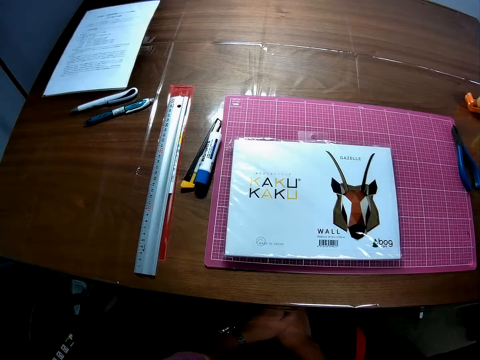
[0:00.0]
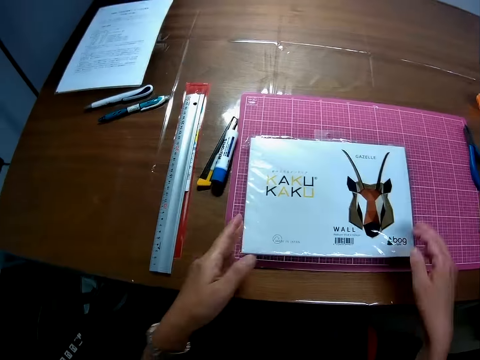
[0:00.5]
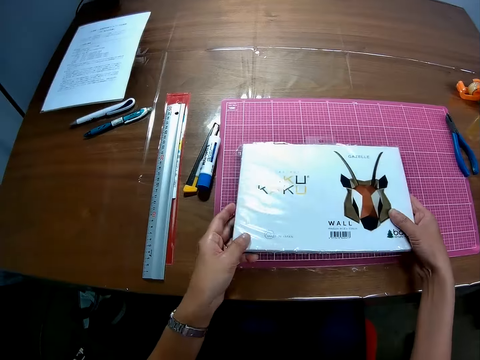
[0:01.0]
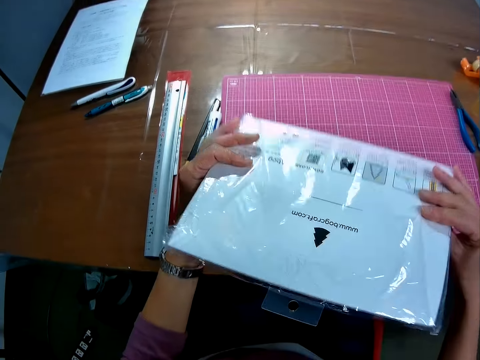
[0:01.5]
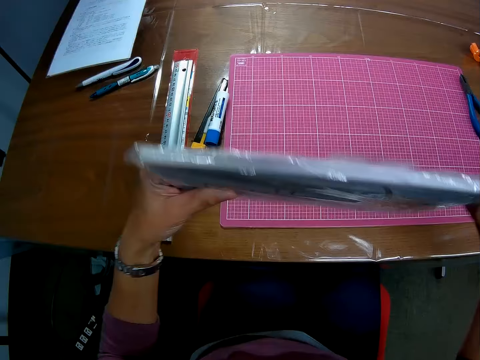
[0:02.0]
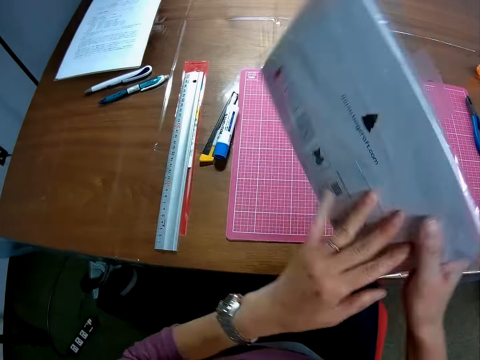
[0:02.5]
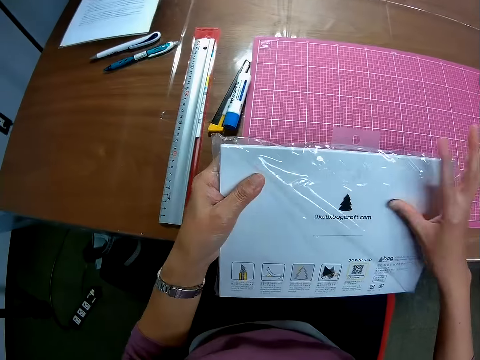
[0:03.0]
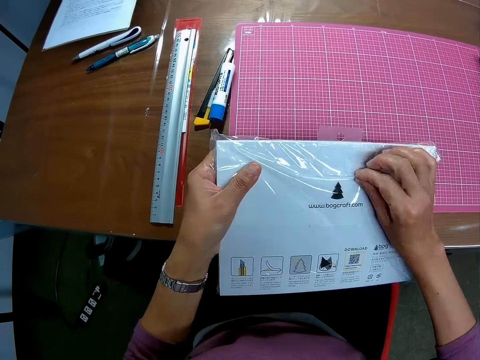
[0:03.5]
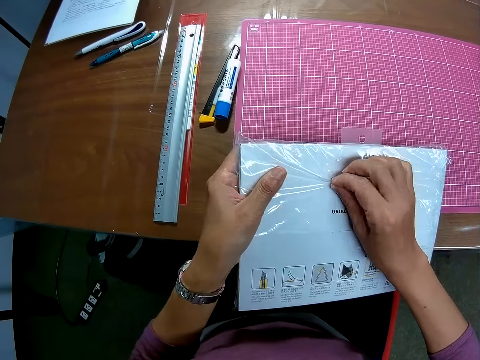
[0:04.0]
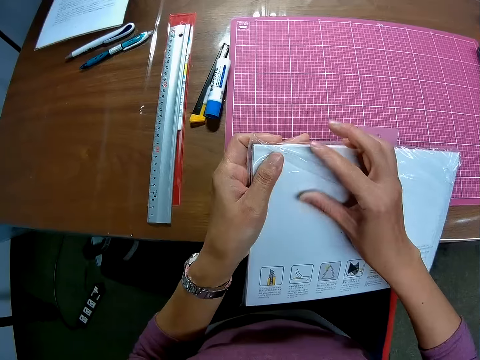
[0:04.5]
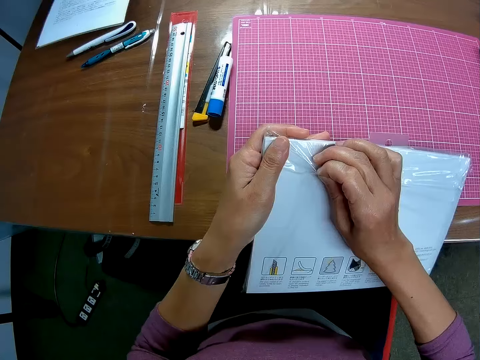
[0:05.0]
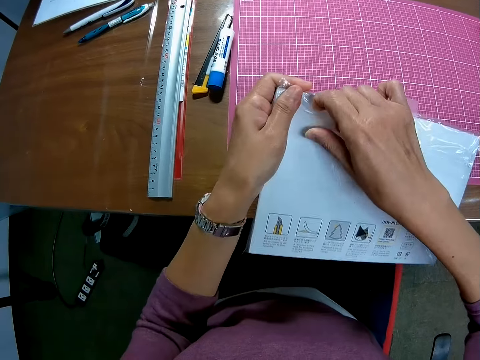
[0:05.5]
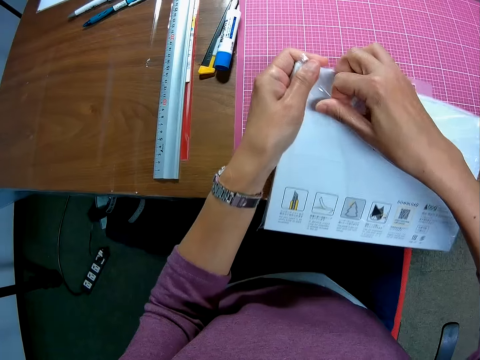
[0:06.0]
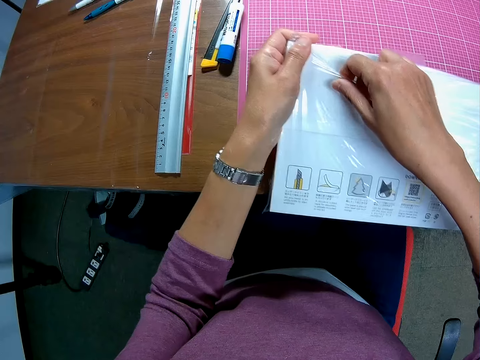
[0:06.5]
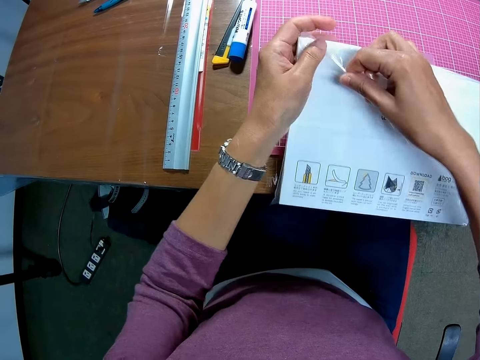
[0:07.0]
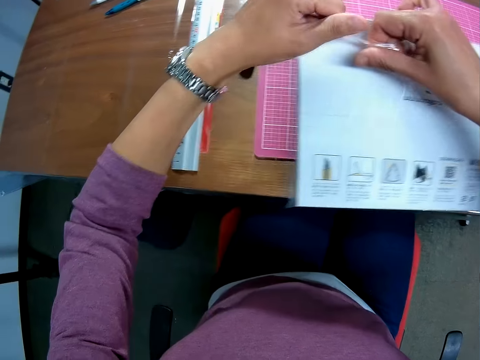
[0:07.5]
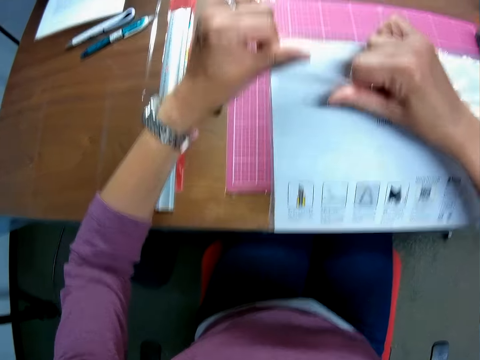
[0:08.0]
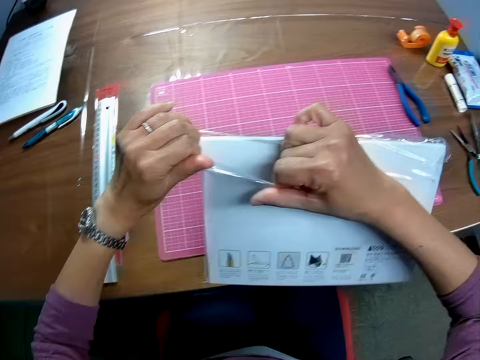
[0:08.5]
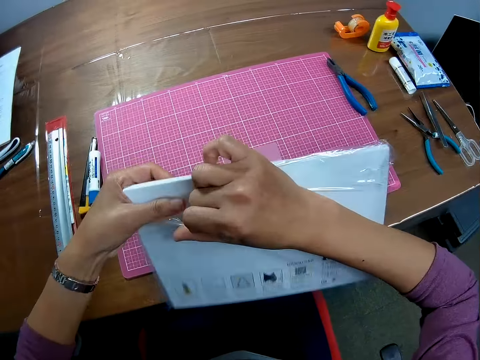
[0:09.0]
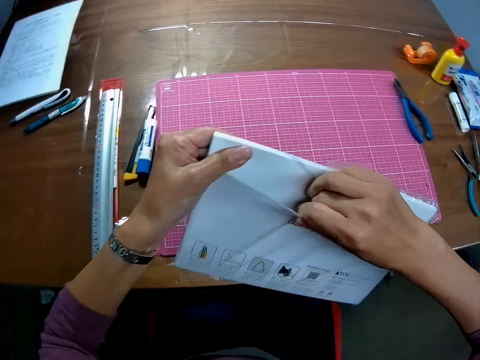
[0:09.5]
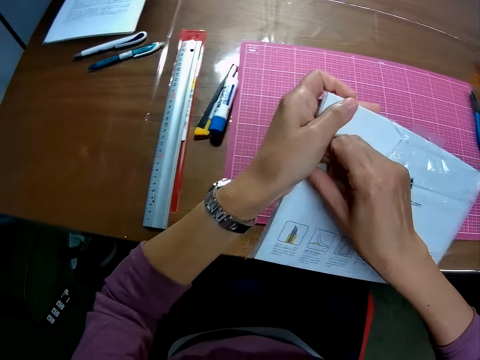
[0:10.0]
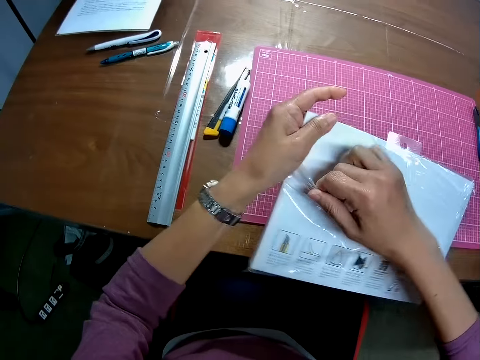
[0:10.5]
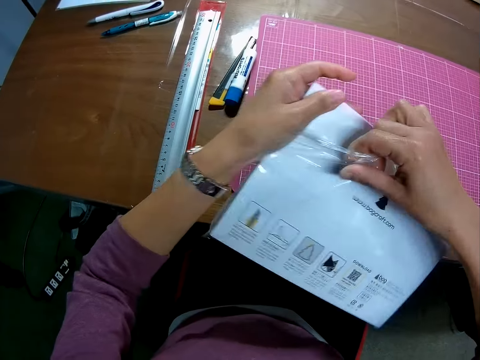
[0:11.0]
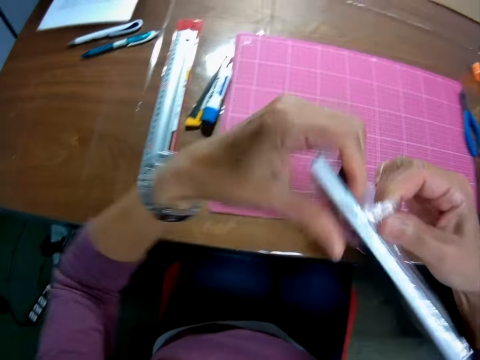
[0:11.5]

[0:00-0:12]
The camera wearer picks a package or packaging box from a cutting mat on a table. They unwrap the packaging box. They tear a polythene around the package.

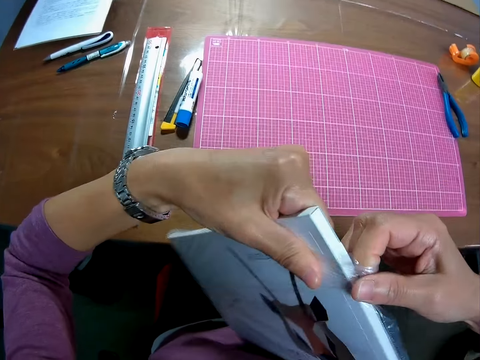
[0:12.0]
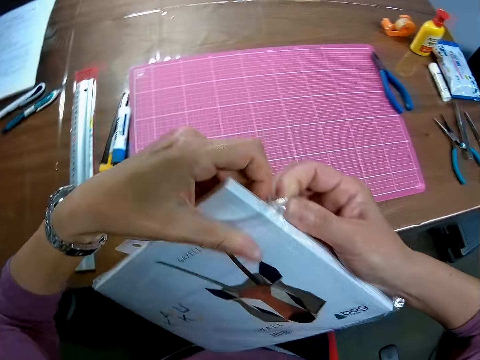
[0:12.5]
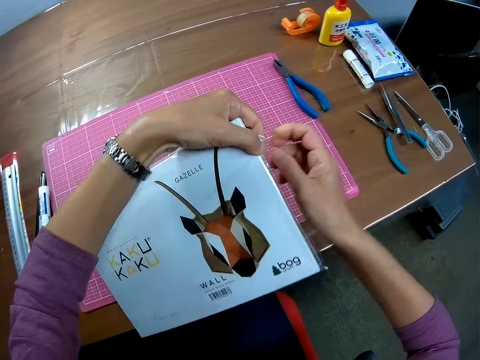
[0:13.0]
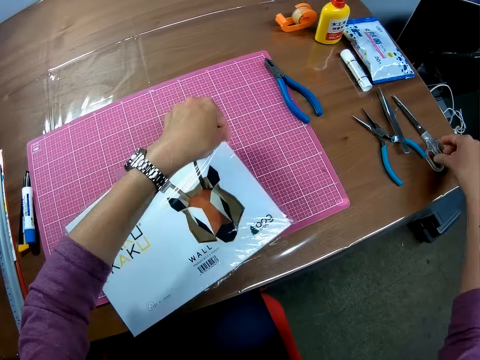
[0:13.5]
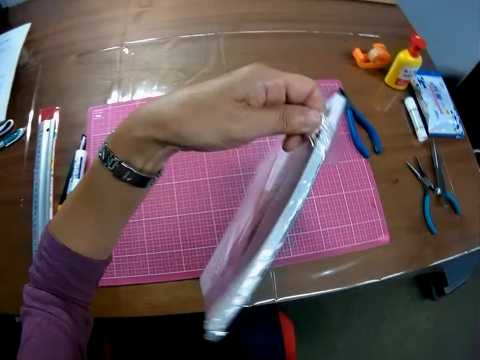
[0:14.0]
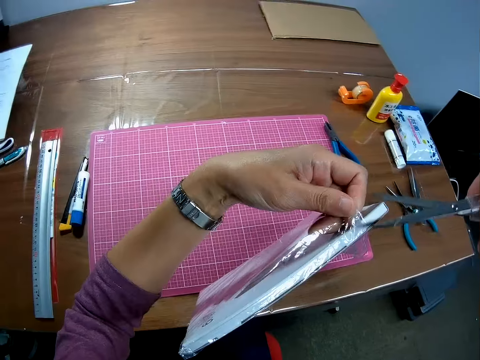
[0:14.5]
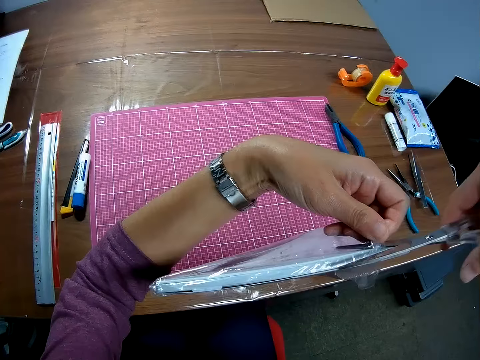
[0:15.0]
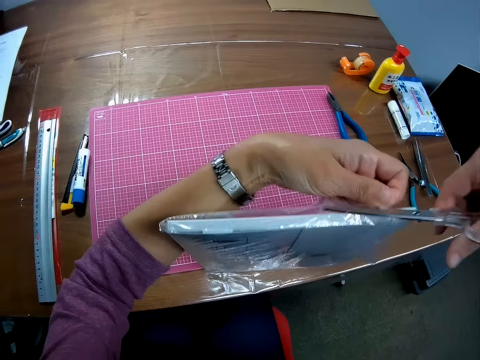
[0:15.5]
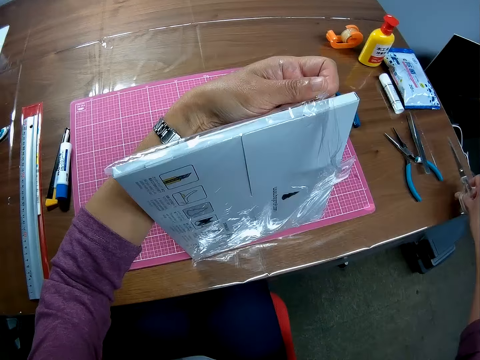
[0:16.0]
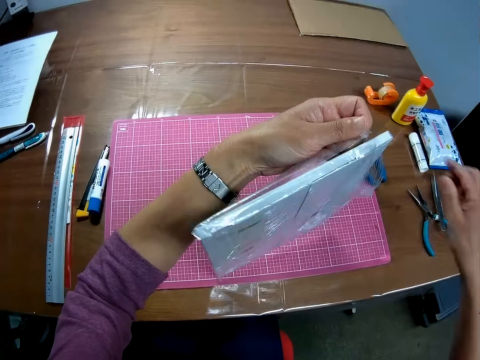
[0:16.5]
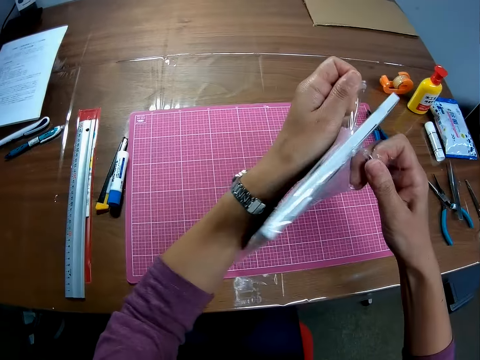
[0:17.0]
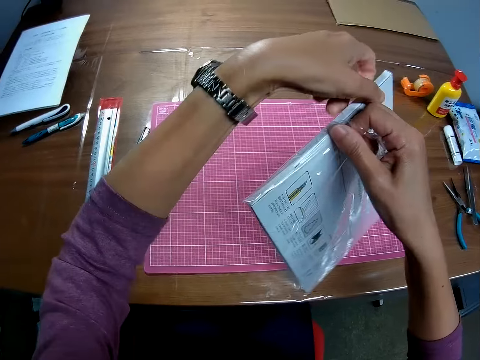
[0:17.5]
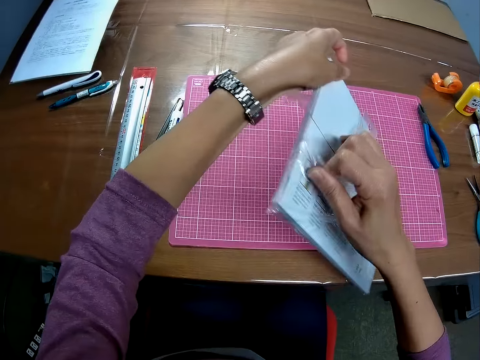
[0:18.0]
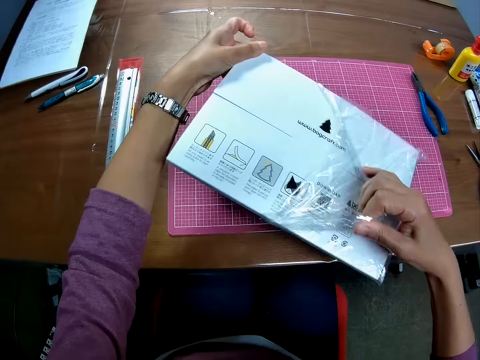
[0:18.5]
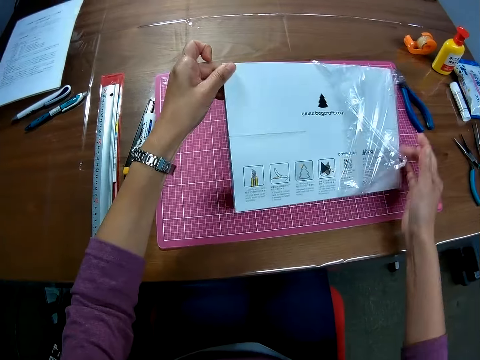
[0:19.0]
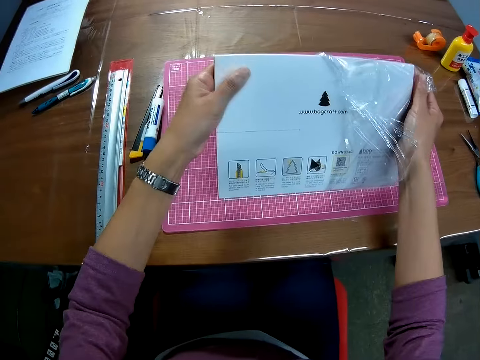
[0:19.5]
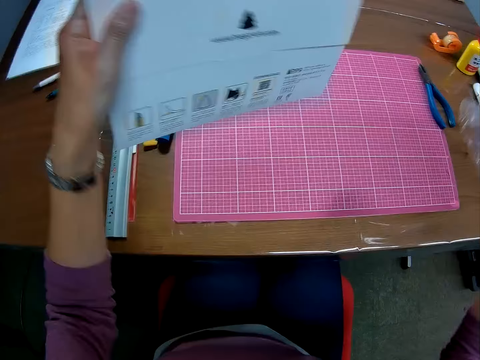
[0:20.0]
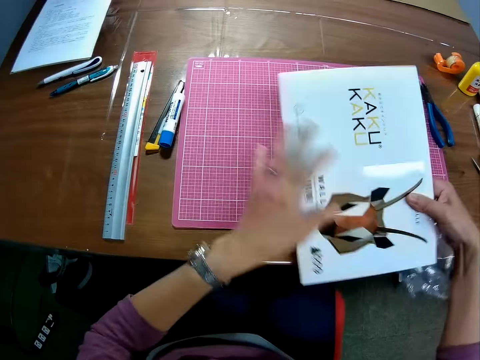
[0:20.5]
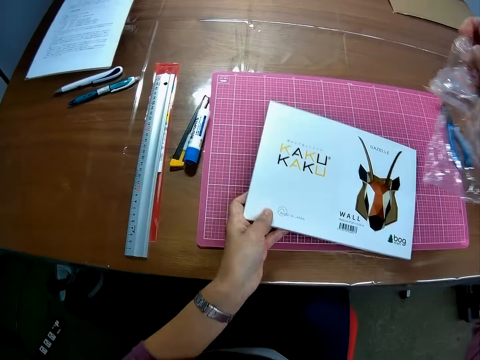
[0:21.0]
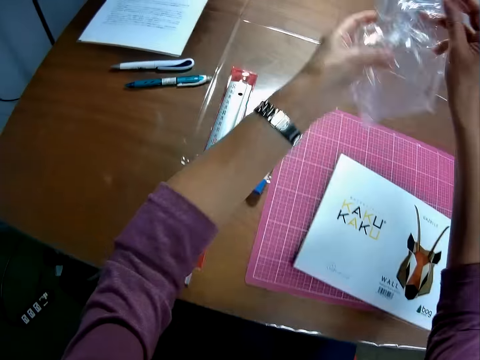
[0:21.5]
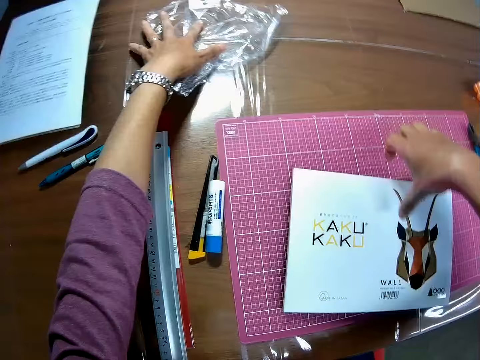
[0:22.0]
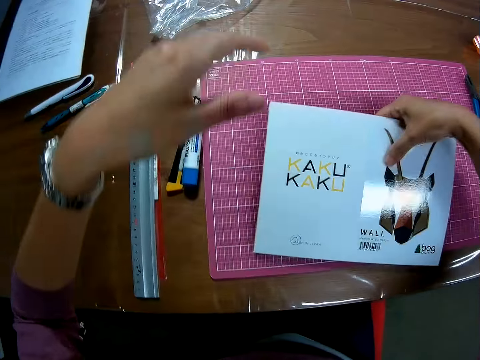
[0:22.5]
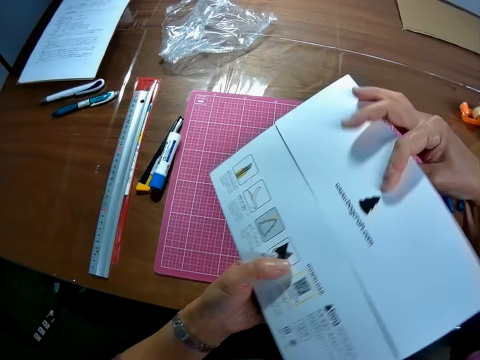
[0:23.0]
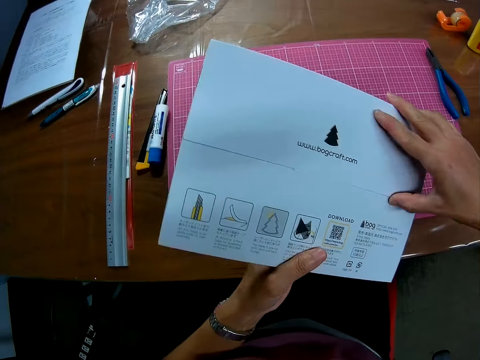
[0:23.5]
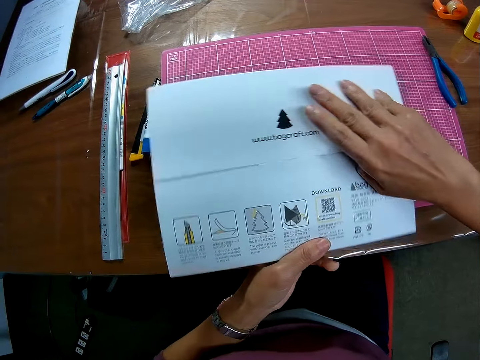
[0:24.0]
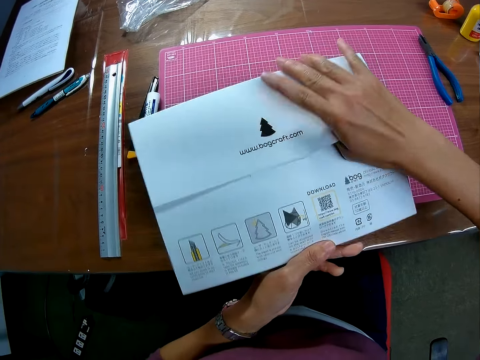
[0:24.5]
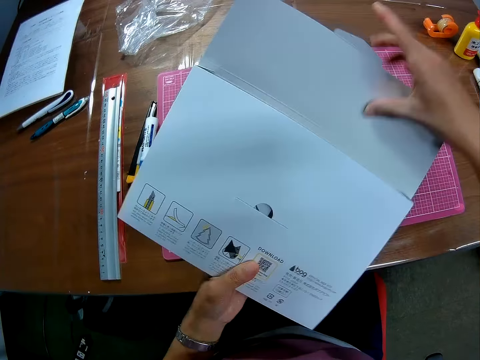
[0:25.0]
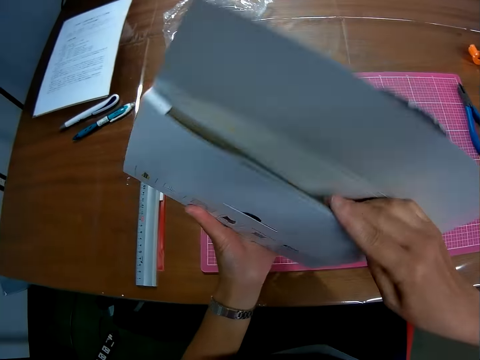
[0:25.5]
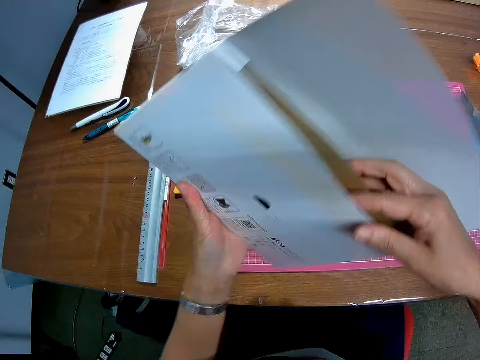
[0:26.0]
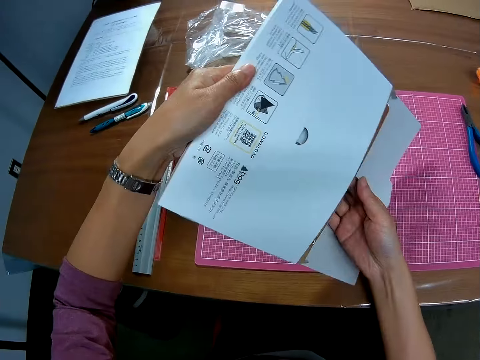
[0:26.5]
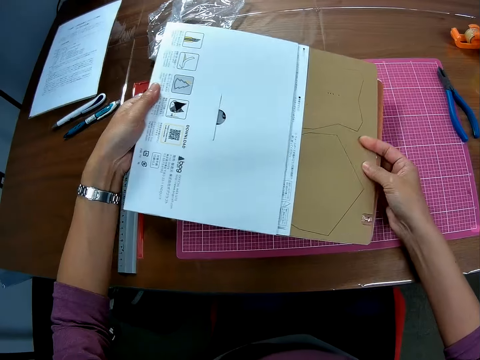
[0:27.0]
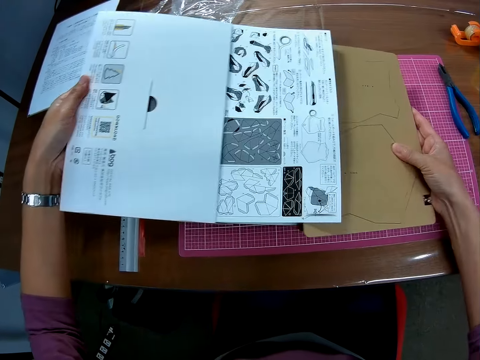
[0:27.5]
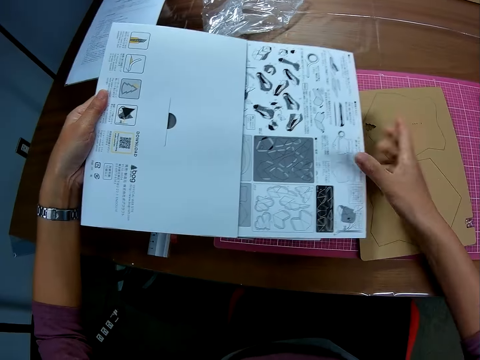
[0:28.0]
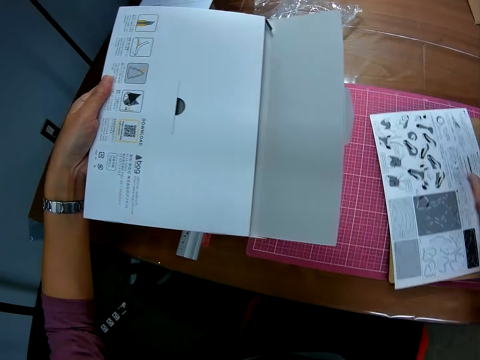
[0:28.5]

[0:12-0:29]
The camera wearer picks a pair of scissors from the table. He cuts the polythene or wrapper around the package with the pair of scissors. He drops the pair of scissors on the table. He removes the polythene around the package. He tears the wrapper with his hands. He drops the package on the cutting mat. He drops the polythene on the table. He picks the package from the cutting mat. He opens the package. He brings out some crafts or papers from the package. He drops the crafts on the cutting mat. He brings out an instruction manual from the package.
